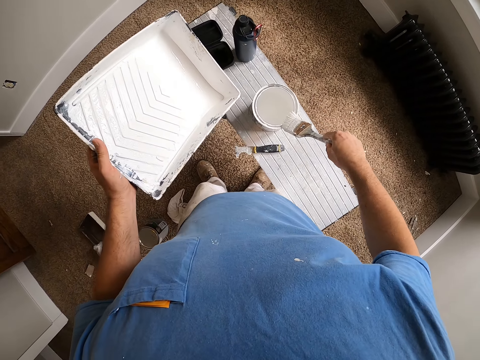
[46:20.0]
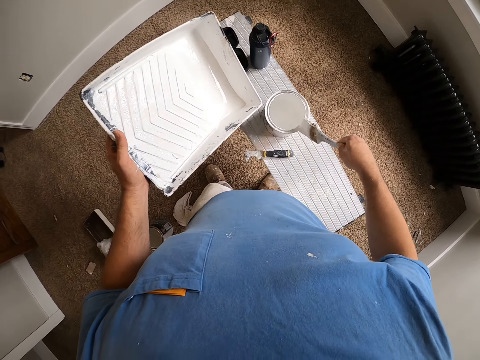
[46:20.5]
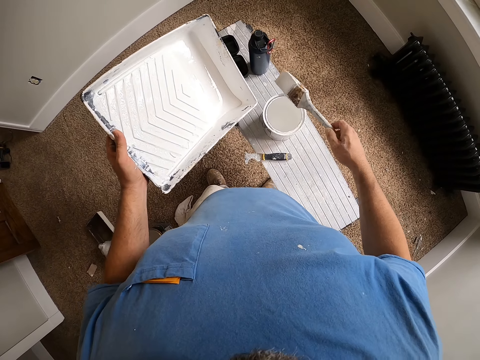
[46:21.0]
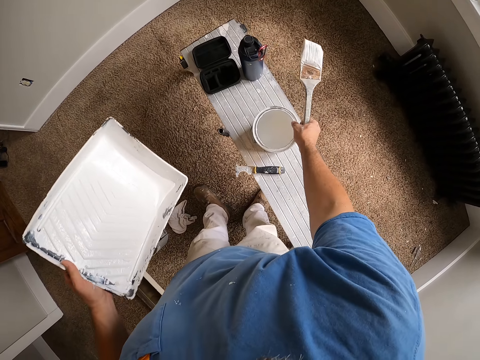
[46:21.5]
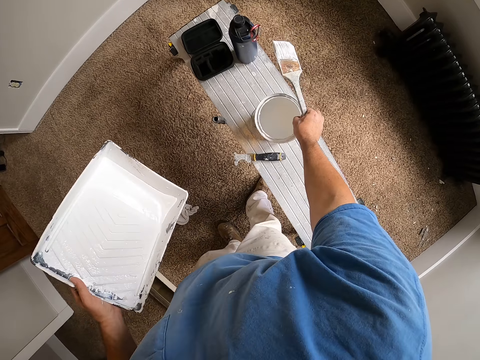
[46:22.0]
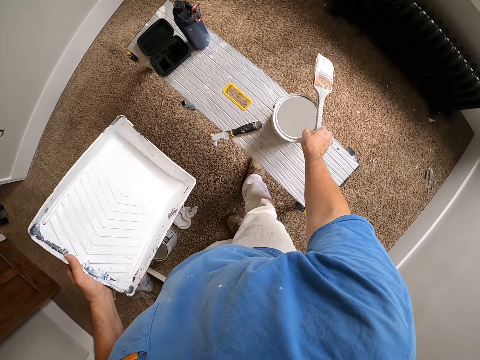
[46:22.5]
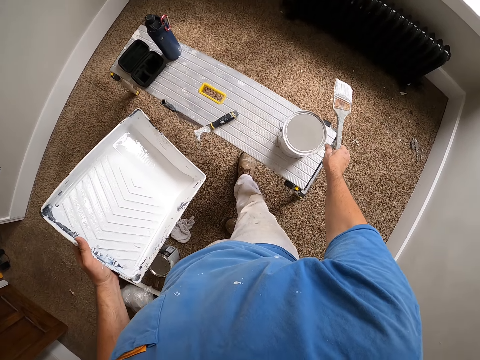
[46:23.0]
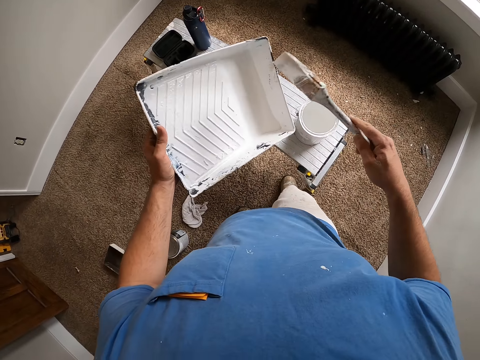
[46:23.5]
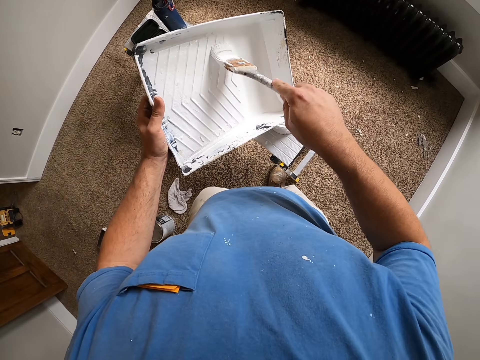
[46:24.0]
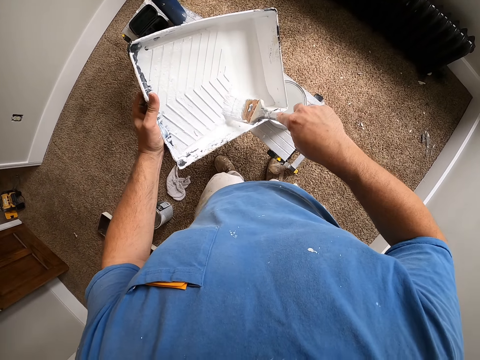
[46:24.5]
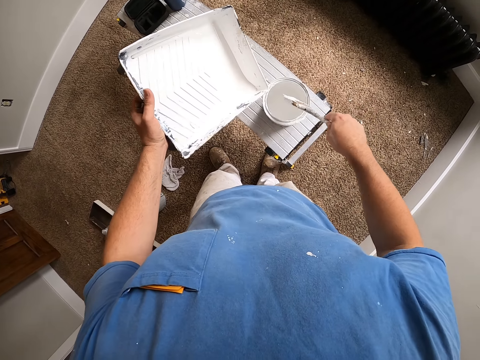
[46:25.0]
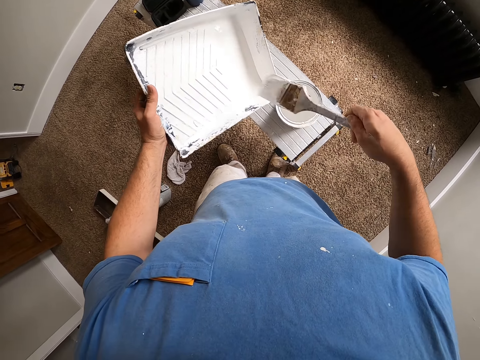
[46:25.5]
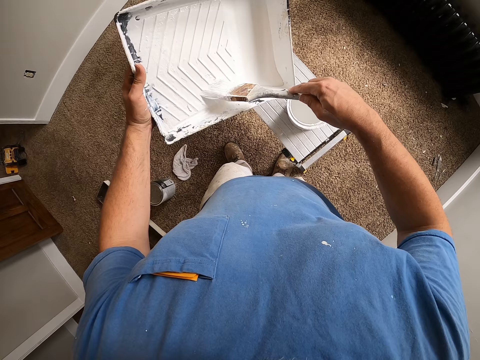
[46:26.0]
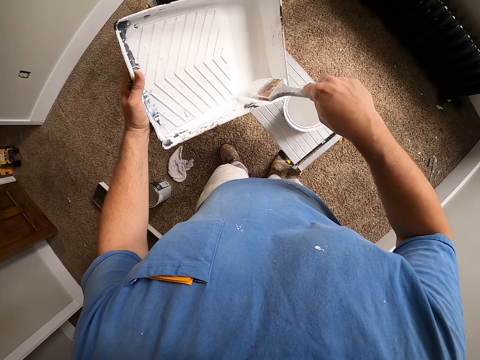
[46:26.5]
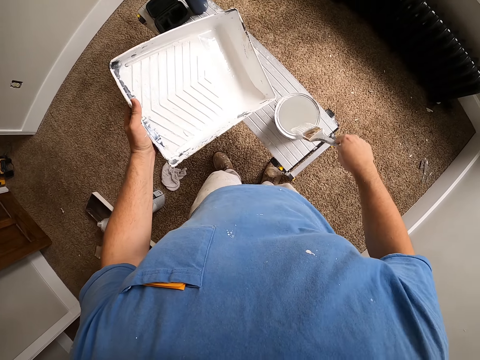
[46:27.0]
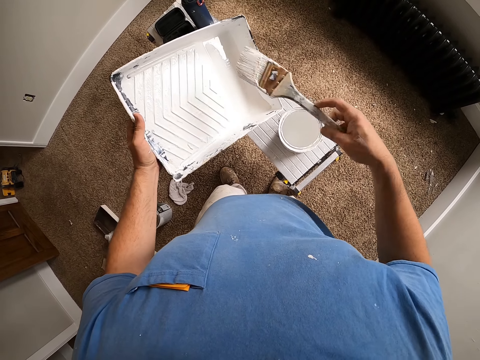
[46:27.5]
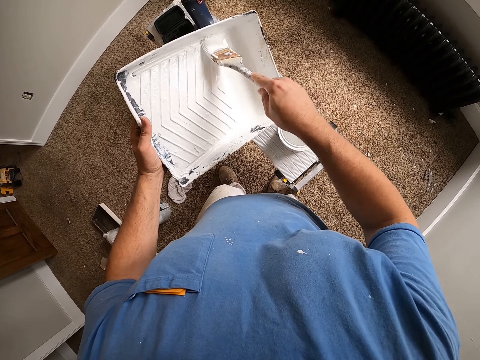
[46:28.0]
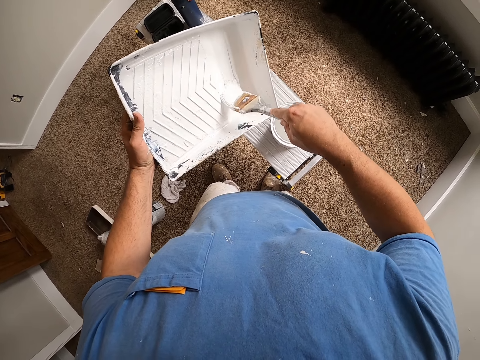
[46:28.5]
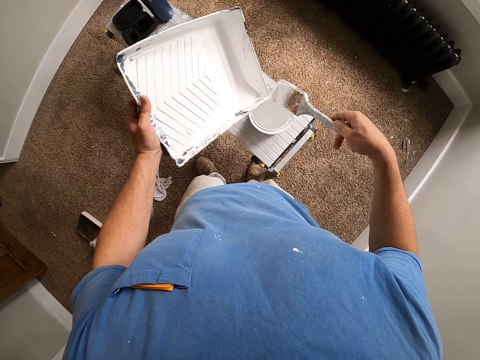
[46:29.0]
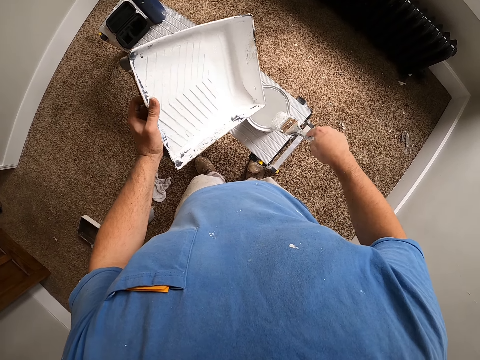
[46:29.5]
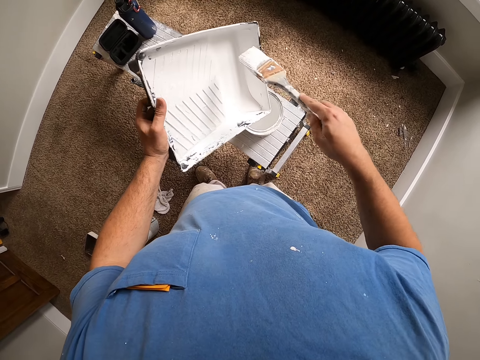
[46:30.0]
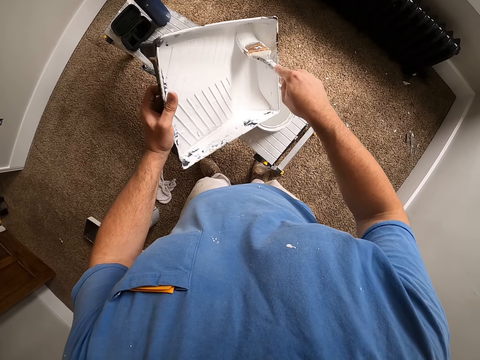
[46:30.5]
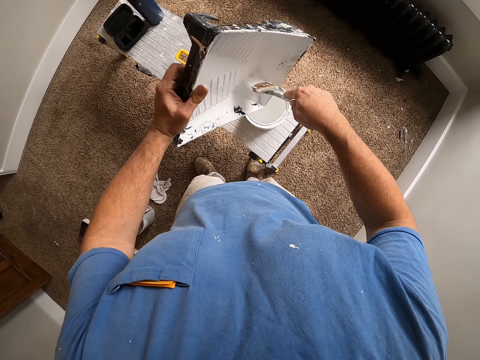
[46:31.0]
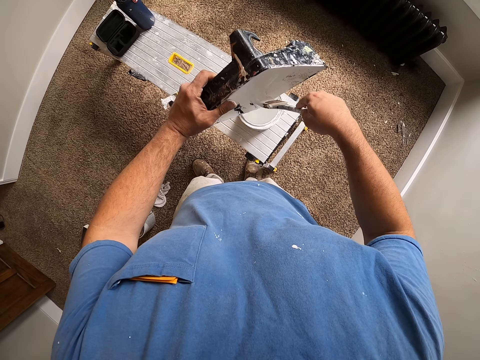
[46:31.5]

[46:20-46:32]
The camera wearer wipes the brush with the container. They touch the paint bucket with the paint brush. They shift the paint bucket. They wipe the container with the brush. They dip the paint brush into the paint tray. They touch the paint bucket with the paint brush. They wipe the brush with the container. They wipe the container with the brush. They dip the paint brush into the paint tray. They wipe the brush with the container. They wipe the container with the brush. They wipe the brush with the container. They touch the paint bucket with the paint brush. They wipe the container with the brush. They dip the paint brush into the paint tray.

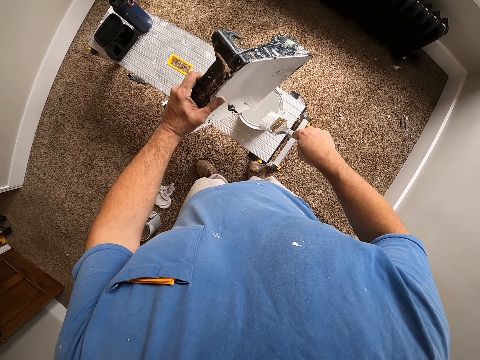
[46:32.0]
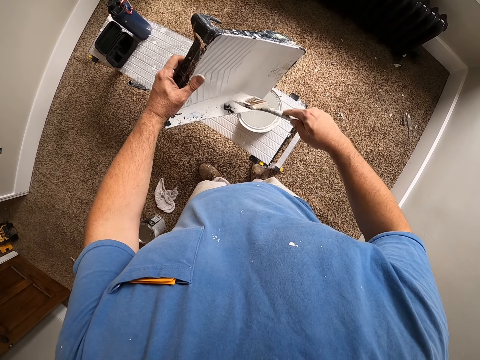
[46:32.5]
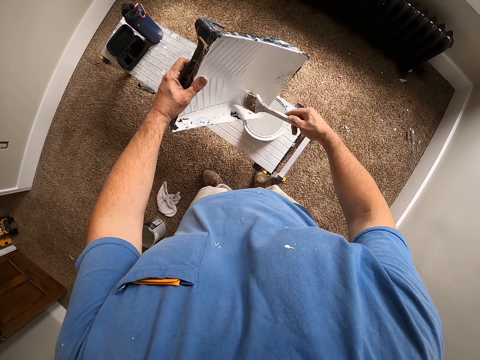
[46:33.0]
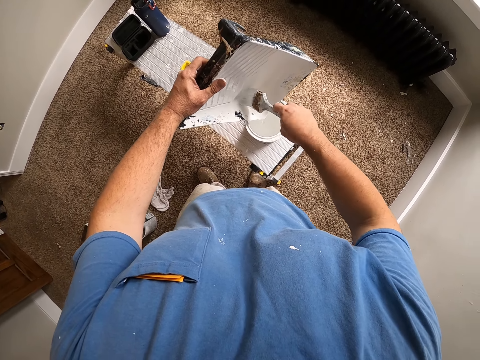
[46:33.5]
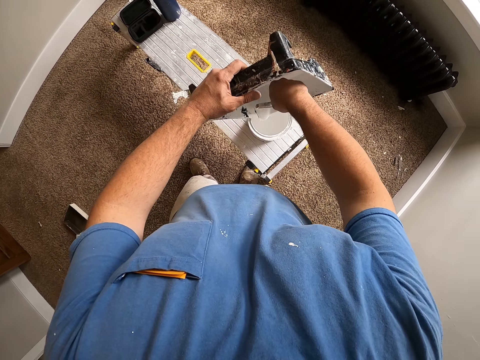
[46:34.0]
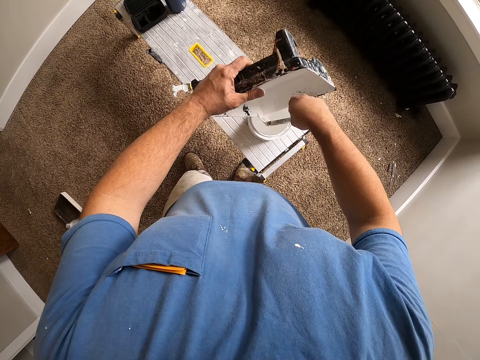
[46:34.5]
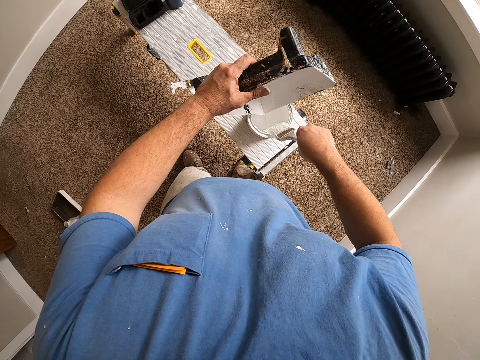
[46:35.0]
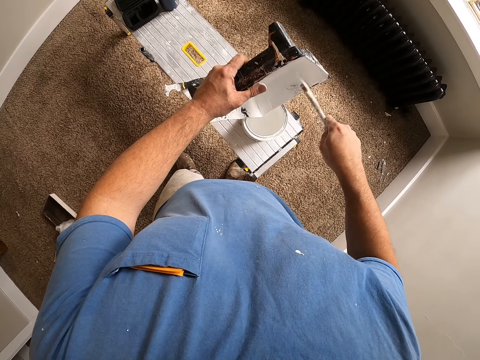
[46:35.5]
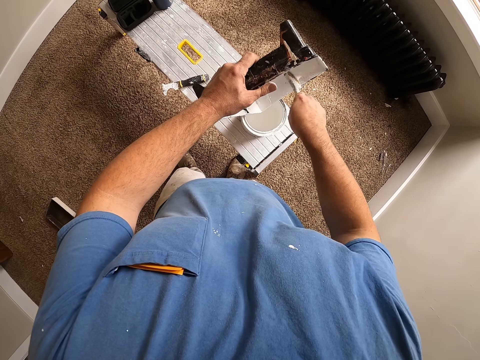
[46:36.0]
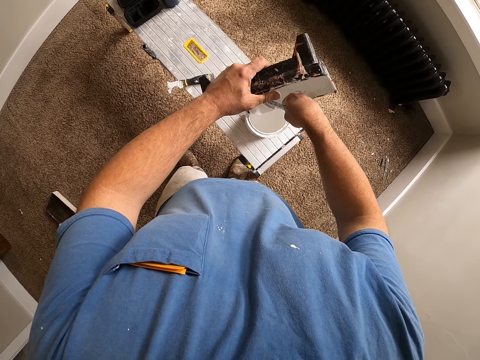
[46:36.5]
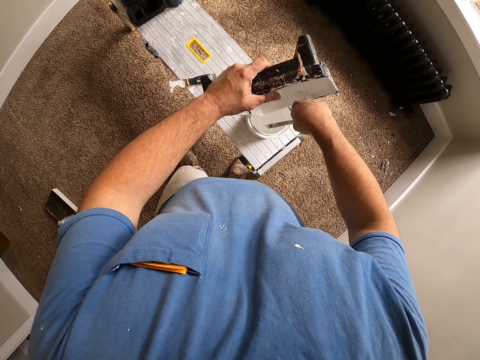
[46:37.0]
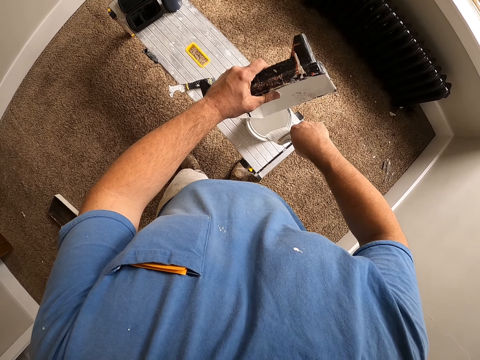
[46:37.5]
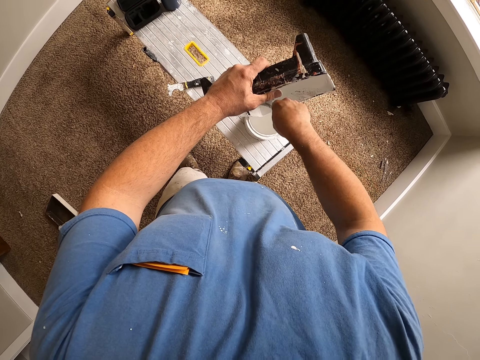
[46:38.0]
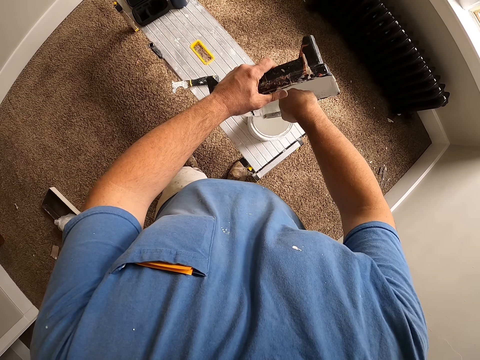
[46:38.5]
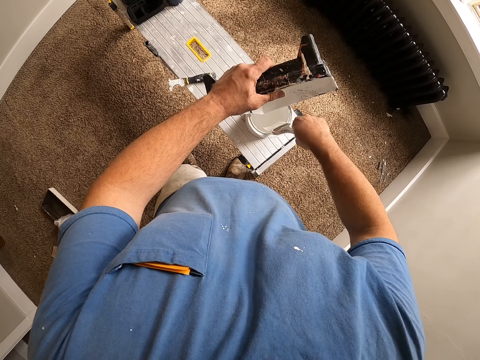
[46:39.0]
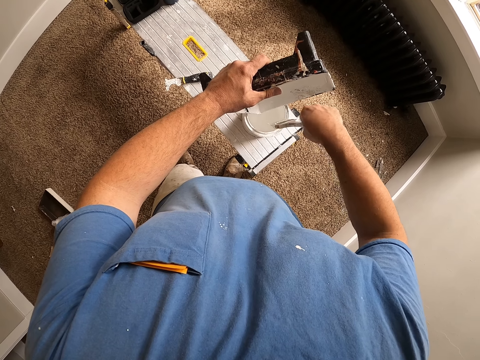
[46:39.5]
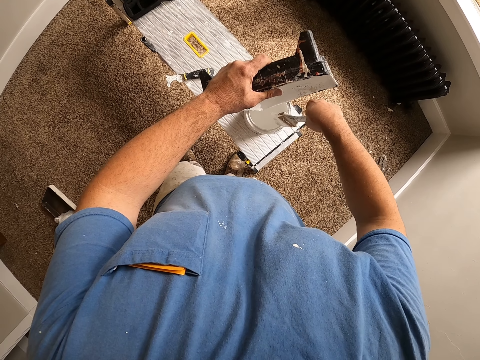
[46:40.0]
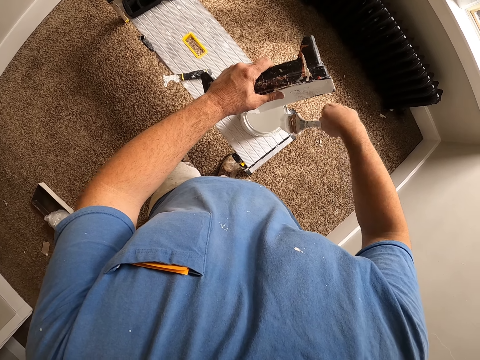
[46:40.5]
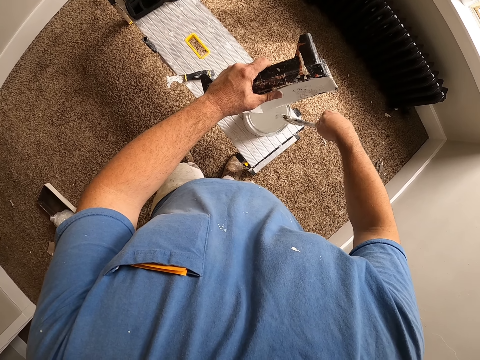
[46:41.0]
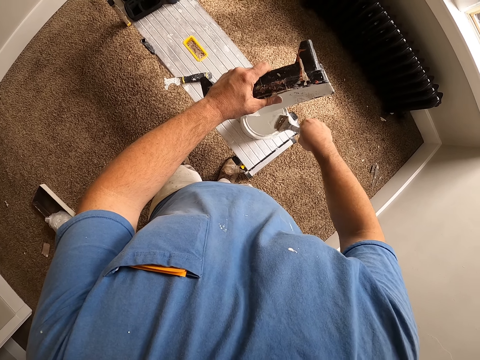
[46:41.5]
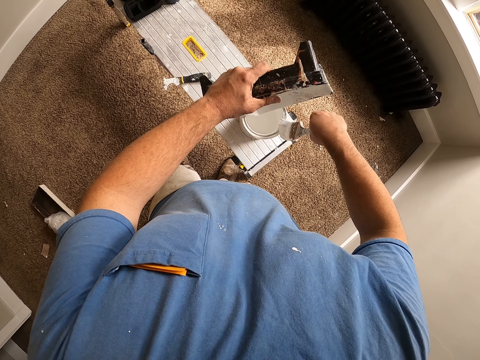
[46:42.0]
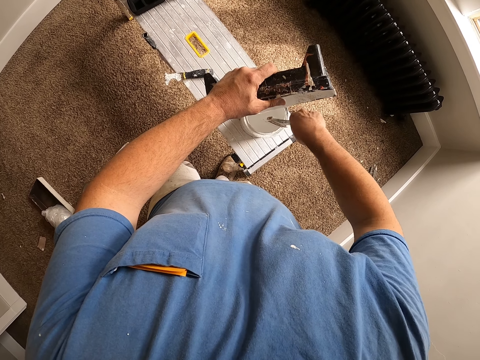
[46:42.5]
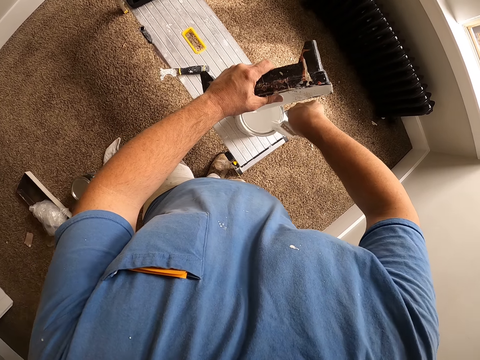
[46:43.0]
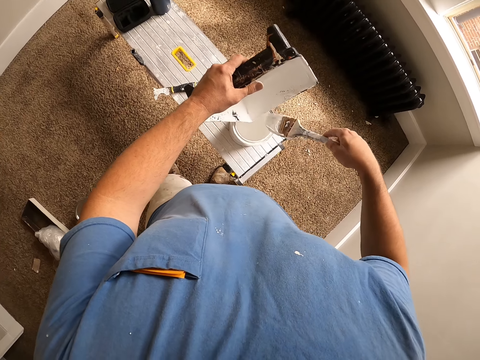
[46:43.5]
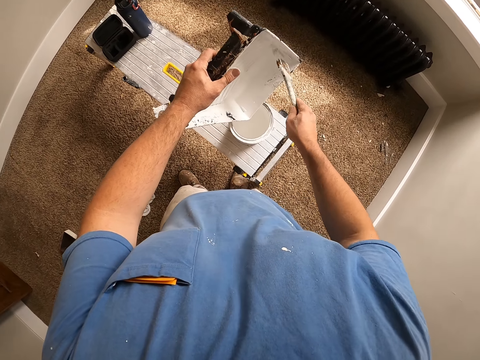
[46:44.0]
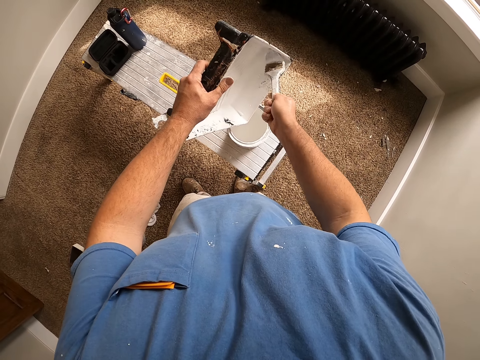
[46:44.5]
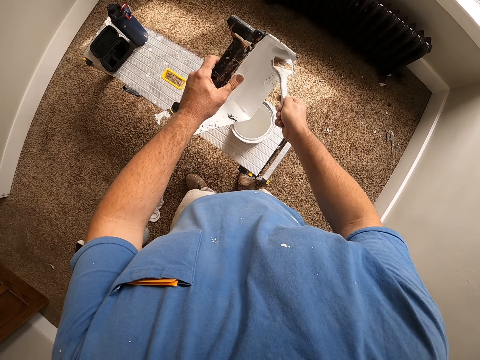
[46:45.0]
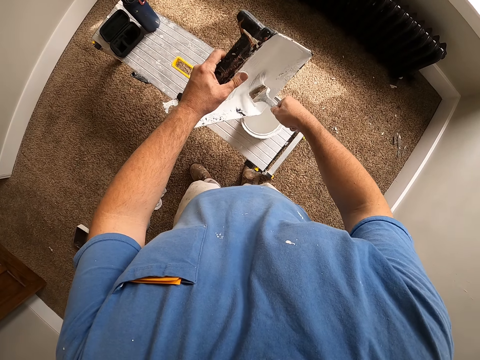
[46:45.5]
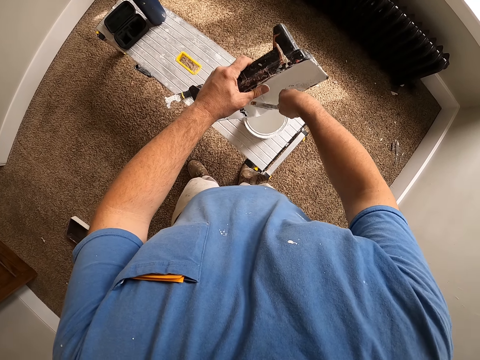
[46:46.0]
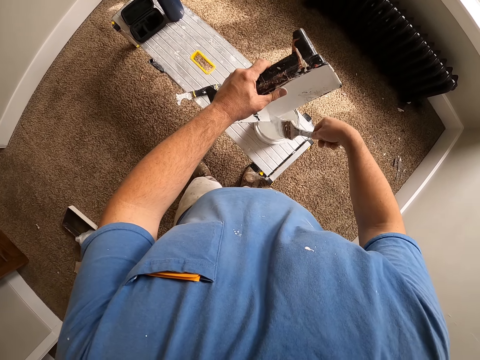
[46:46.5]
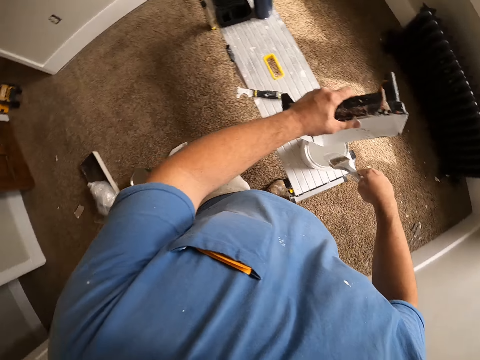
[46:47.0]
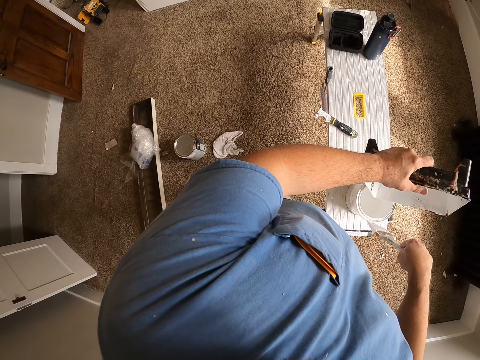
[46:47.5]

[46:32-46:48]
The camera wearer pours paint from the paint tray into the paint bucket. They wipe the brush with the container. They wipe the container with the brush. They scoop paint from the paint tray into the paint bucket with the paint brush. They wipe the brush with the container. They wipe the container with the brush. They wipe the brush with the container. They wipe the container with the brush. They wipe the brush with the container. They wipe the container with the brush.
